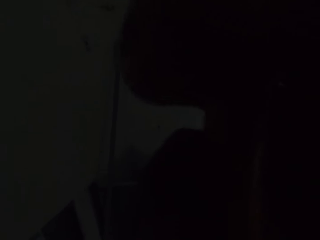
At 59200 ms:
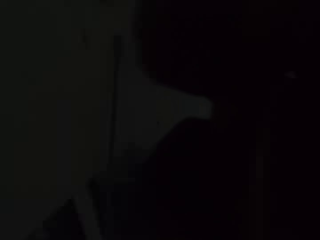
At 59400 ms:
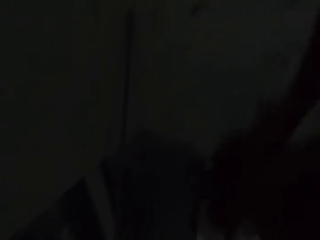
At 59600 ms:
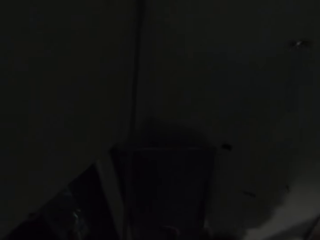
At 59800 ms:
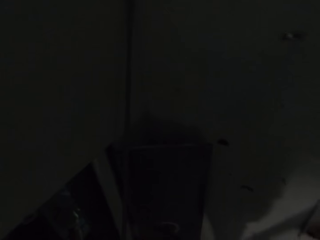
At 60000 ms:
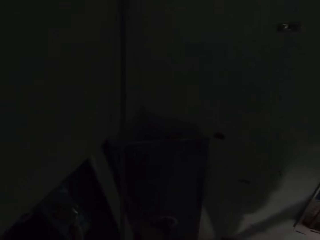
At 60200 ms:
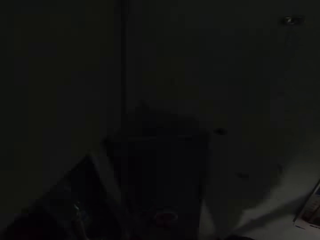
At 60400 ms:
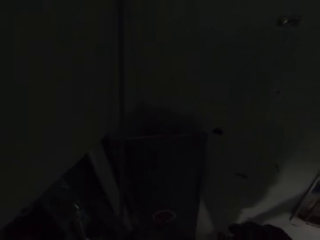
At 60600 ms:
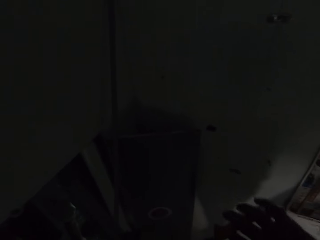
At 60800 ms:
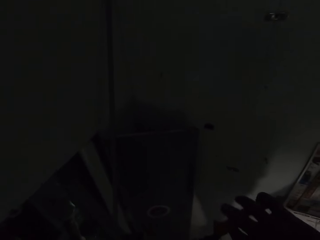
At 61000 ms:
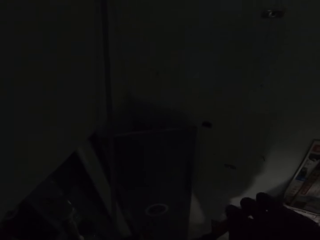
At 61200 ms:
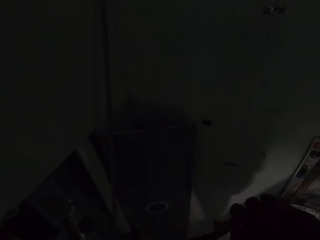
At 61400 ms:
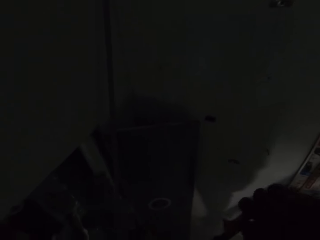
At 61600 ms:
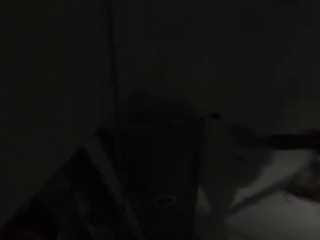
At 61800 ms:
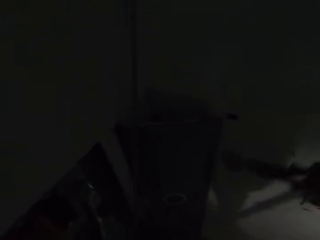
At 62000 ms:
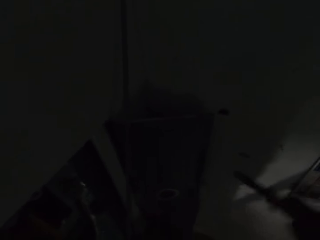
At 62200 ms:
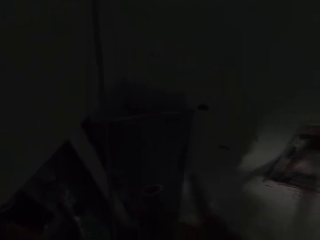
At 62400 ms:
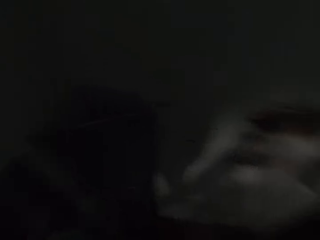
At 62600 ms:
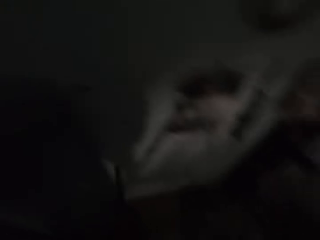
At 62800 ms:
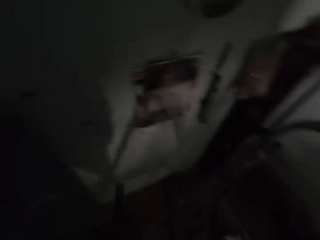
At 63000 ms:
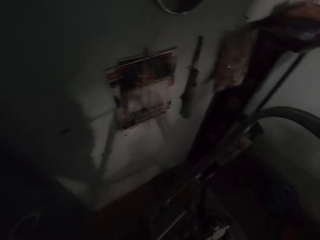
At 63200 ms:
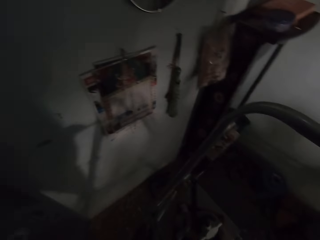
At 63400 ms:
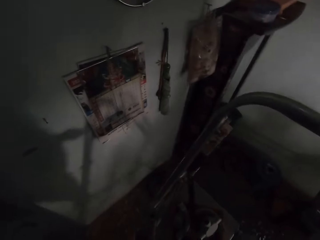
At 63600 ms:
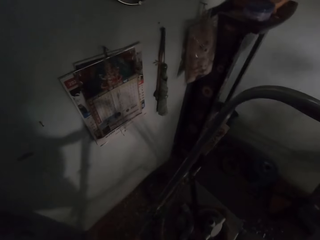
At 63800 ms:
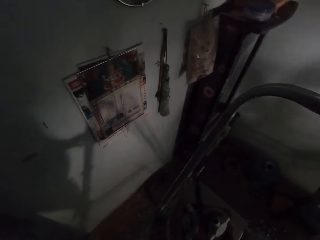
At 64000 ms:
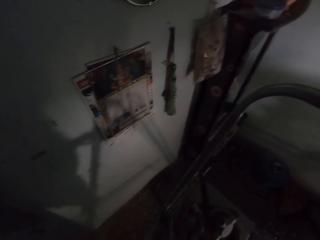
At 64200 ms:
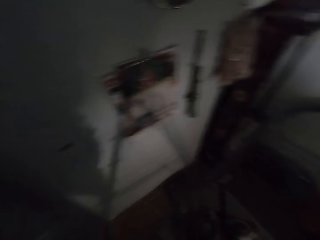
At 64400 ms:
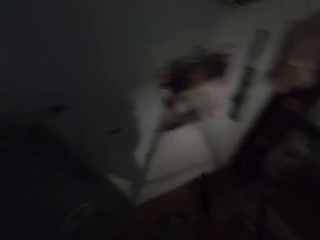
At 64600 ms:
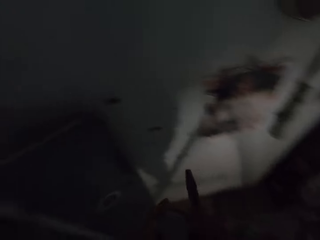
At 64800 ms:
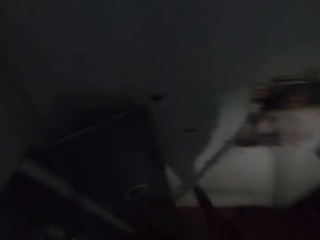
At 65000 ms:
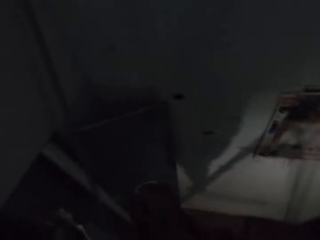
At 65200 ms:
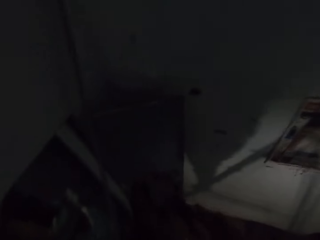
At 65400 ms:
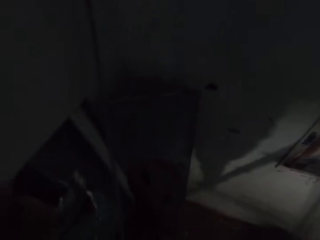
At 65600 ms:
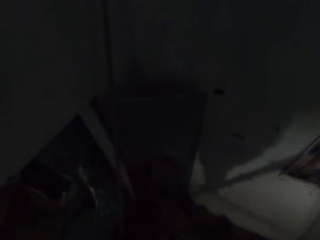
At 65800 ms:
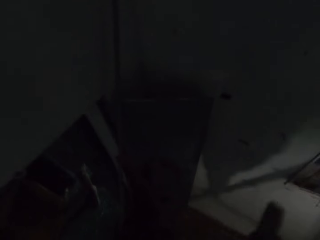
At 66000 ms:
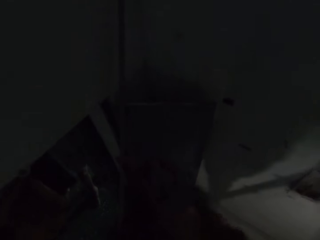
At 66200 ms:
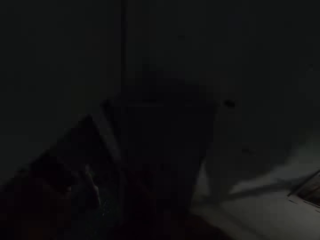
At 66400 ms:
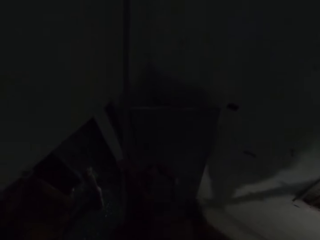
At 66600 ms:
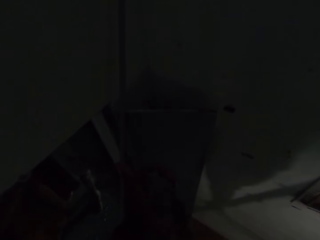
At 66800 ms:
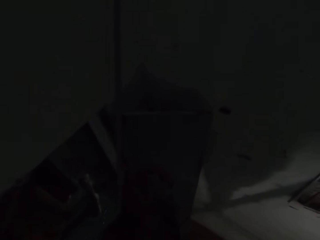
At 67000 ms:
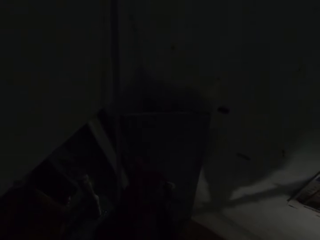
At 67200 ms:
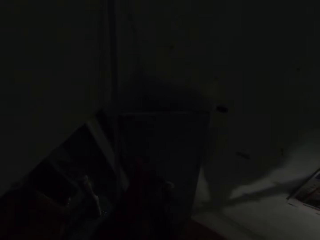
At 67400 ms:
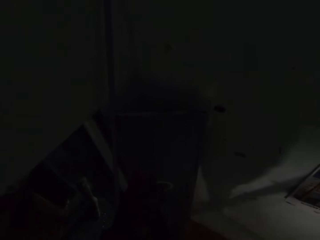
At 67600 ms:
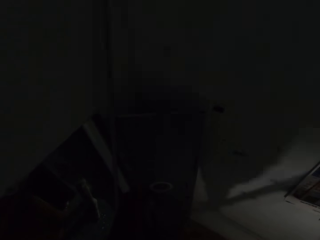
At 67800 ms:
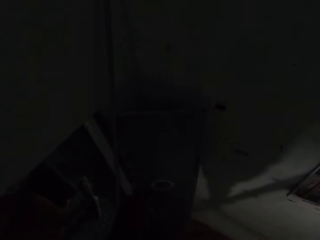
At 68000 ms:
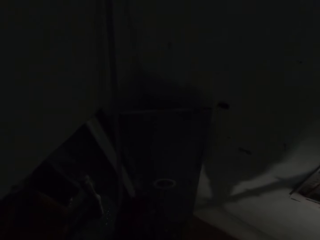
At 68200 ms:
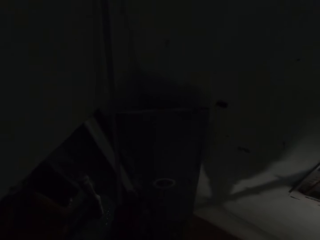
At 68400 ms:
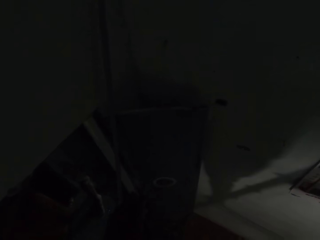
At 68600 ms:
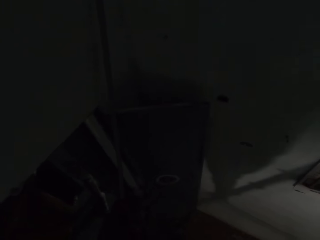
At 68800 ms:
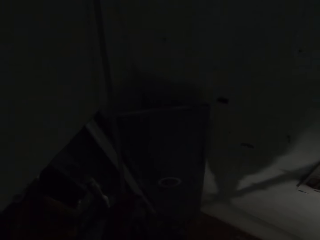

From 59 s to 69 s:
The camera wearer touches his face or camera with his right hand. He uses the plier in his right hand on a piece of wood in his left hand. He cuts the pipe with the pliers. He places the pipe piece on the ladder. He taps the piece of wood or pipe connector in his left hand with the plier in his right hand.

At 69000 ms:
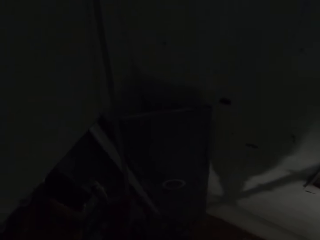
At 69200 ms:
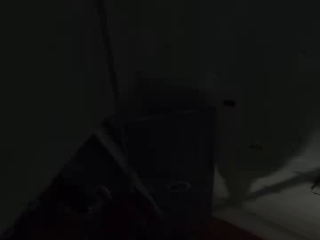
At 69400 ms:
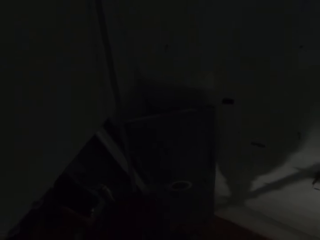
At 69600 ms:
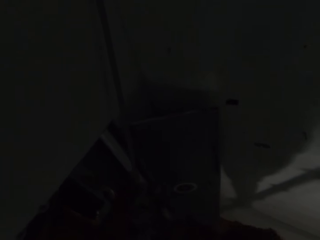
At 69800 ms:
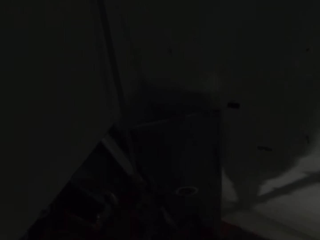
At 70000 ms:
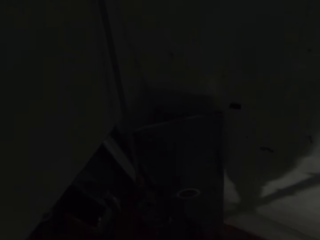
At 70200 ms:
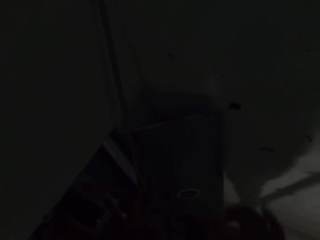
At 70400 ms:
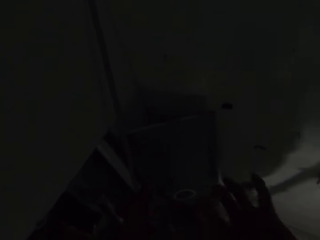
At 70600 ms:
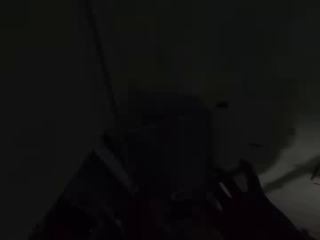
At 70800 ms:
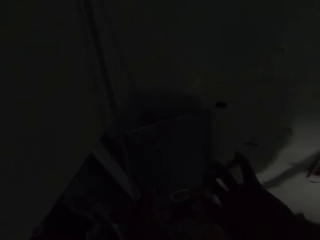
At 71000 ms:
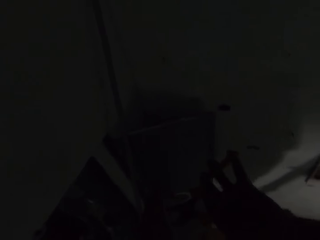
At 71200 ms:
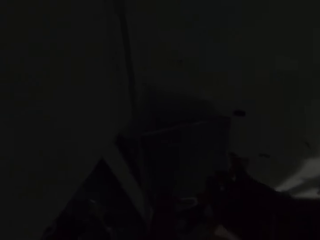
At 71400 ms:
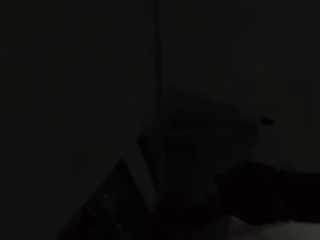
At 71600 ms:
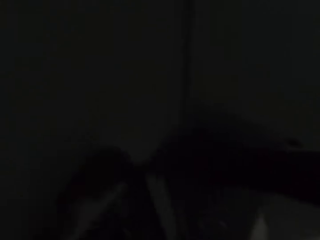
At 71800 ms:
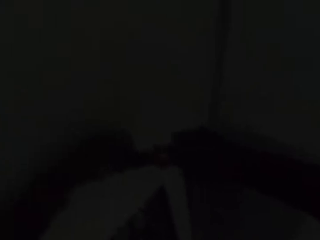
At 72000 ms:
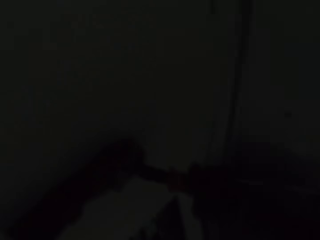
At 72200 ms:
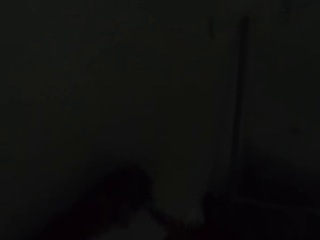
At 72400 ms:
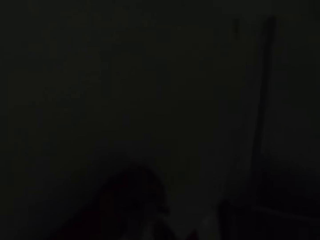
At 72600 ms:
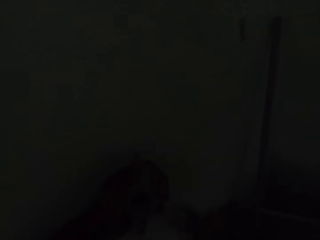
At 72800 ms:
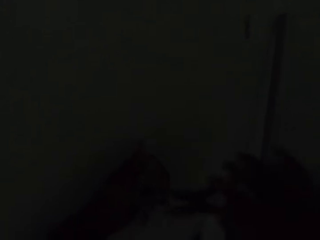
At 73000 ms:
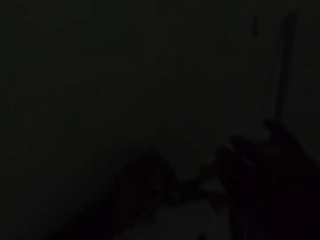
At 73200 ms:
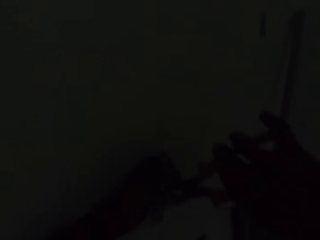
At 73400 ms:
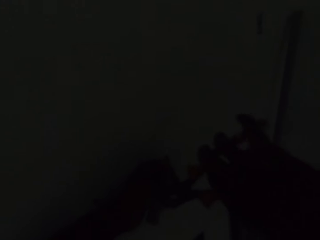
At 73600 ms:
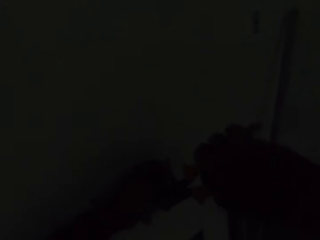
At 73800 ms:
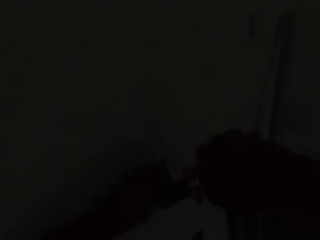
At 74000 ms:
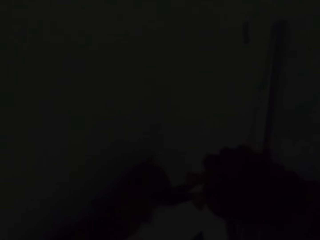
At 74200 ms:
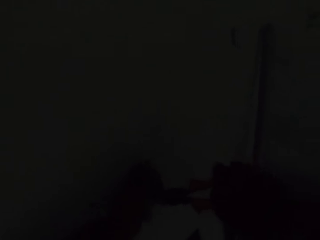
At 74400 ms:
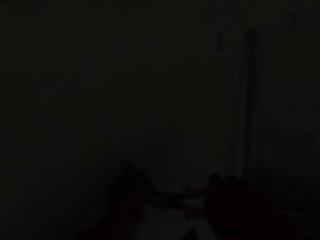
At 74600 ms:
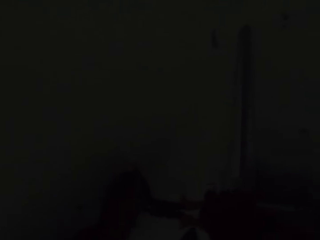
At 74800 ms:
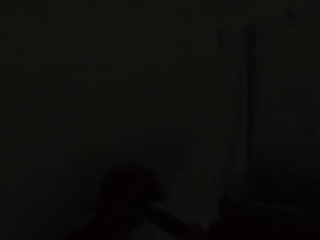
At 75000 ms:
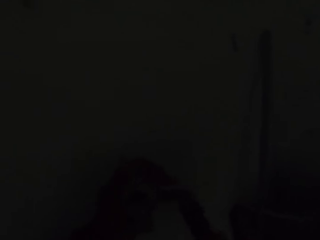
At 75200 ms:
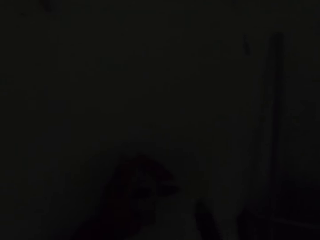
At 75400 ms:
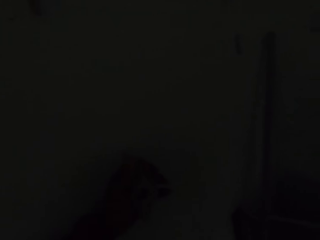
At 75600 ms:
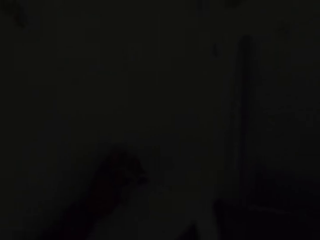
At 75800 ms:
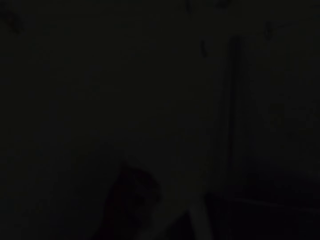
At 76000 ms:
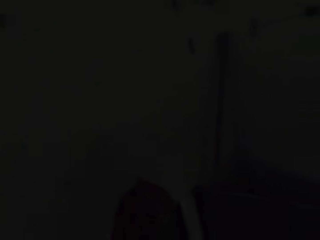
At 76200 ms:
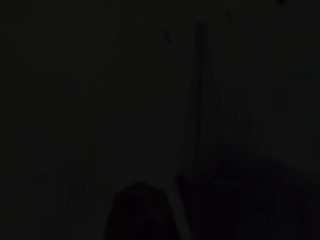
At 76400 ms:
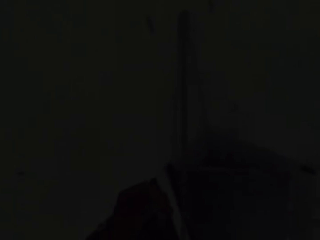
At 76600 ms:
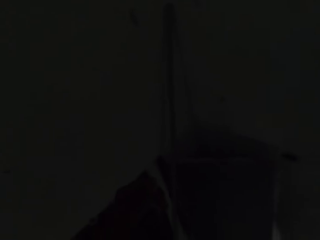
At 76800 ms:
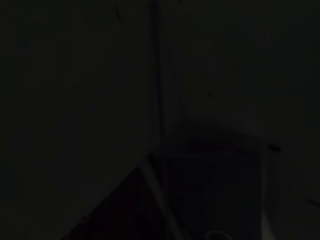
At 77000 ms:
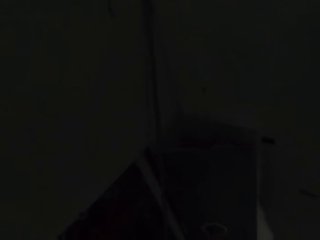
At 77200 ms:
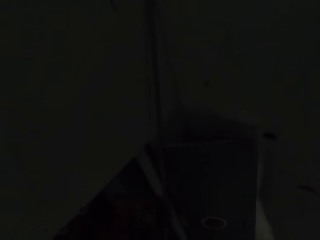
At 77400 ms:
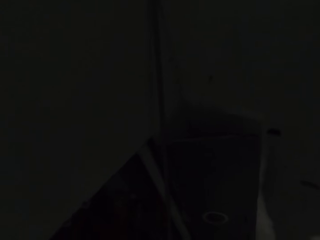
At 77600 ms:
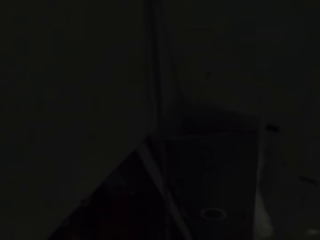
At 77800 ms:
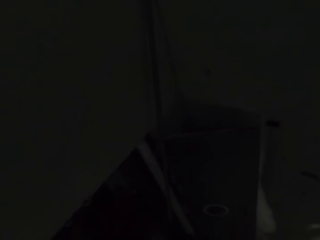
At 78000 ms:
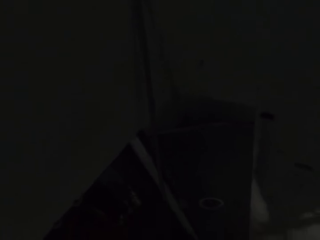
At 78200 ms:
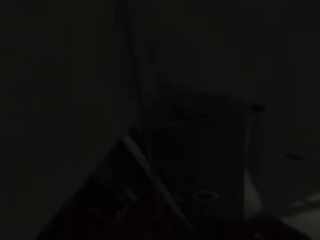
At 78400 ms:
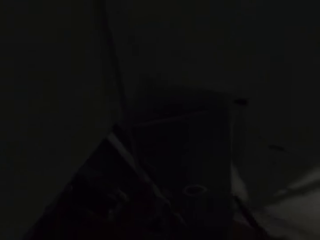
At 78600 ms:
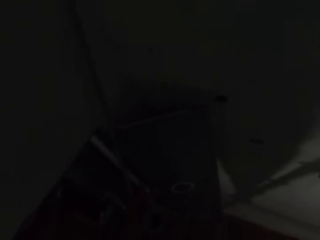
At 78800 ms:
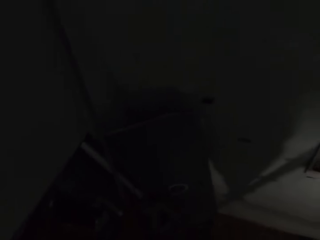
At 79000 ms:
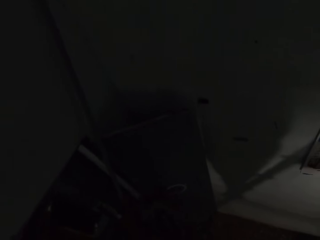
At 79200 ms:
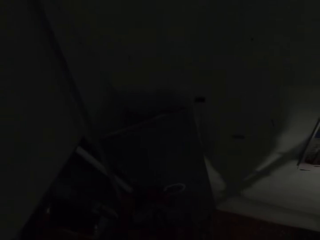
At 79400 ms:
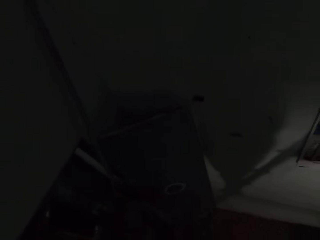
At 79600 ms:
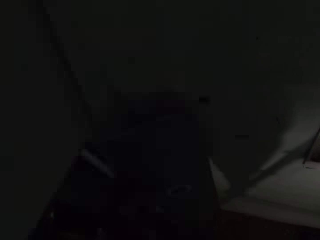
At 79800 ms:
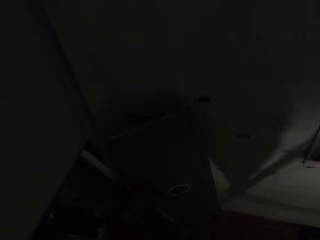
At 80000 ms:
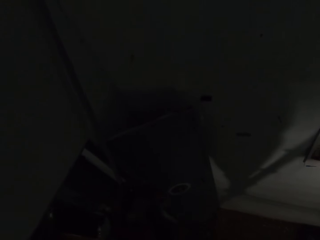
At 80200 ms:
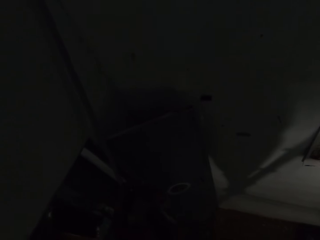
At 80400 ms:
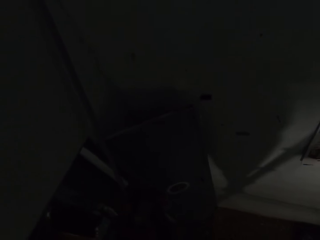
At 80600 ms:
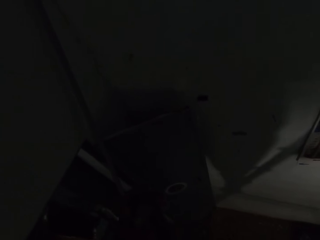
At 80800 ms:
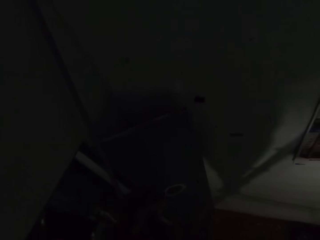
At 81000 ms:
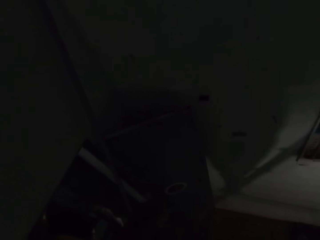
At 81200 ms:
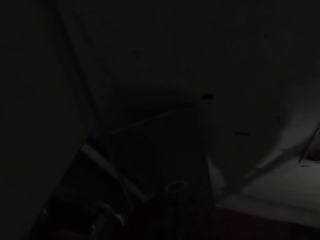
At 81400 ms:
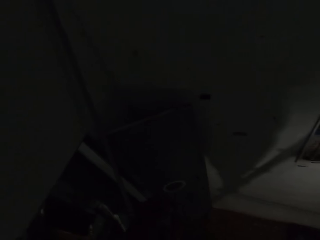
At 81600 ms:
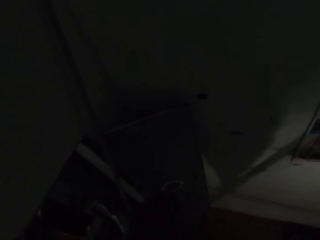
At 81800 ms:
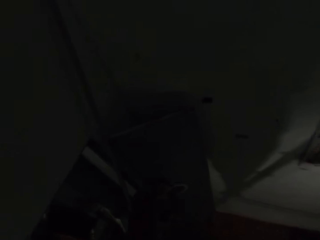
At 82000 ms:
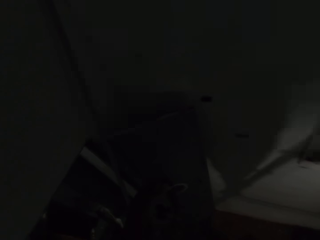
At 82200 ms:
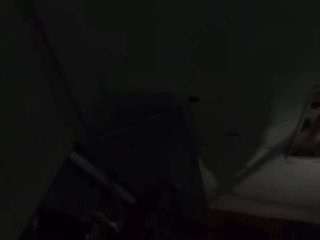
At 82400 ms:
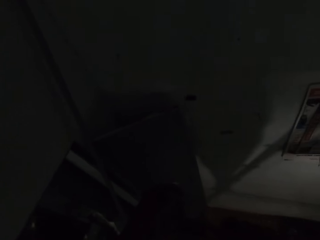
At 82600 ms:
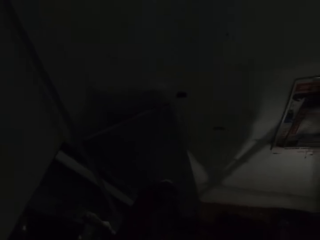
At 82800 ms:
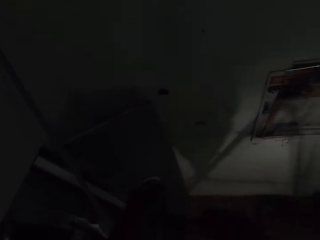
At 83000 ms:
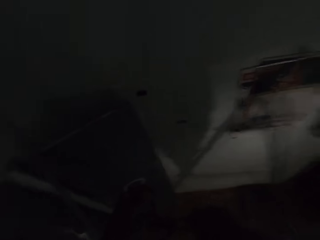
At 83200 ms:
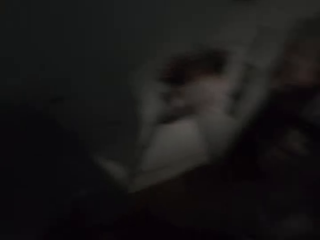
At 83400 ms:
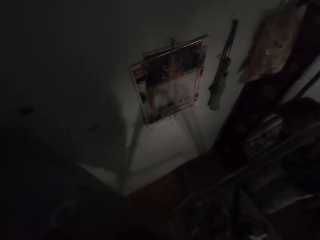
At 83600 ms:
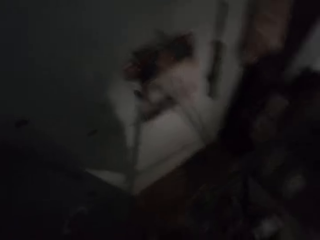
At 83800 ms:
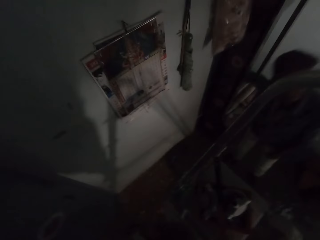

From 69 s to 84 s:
The camera wearer uses the plier in his right hand on the piece of wood in his left hand. He places the piece of wood in his left hand on the wall. He uses the plier in his right hand on the piece of wood in his left hand. He fixes the pipe connector. He interacts with a man. The man speaks to the camera wearer.
